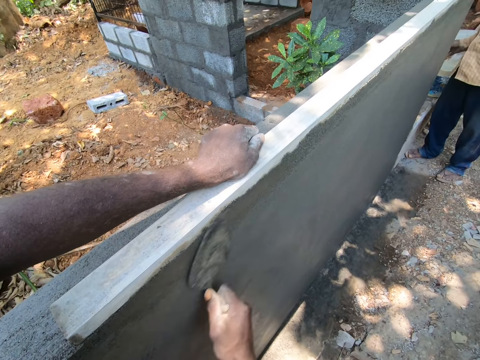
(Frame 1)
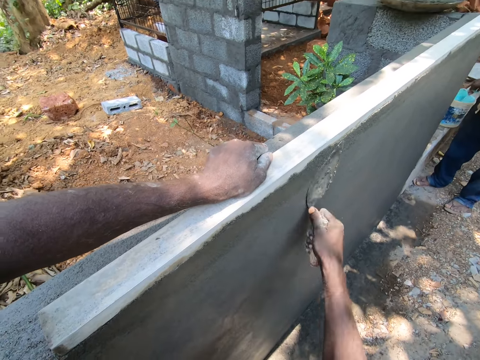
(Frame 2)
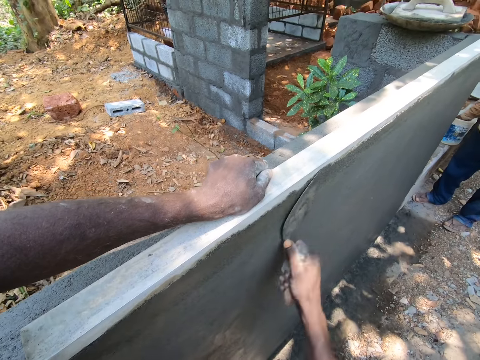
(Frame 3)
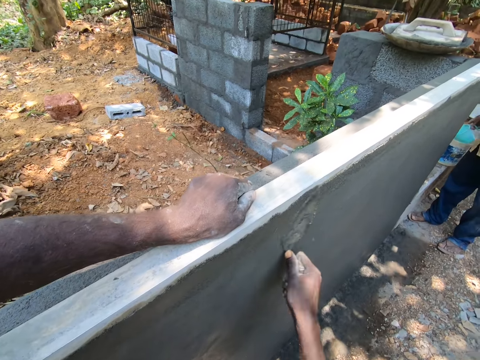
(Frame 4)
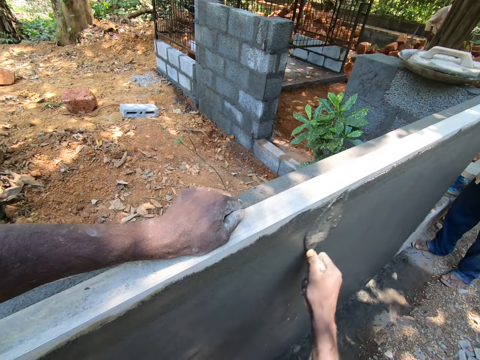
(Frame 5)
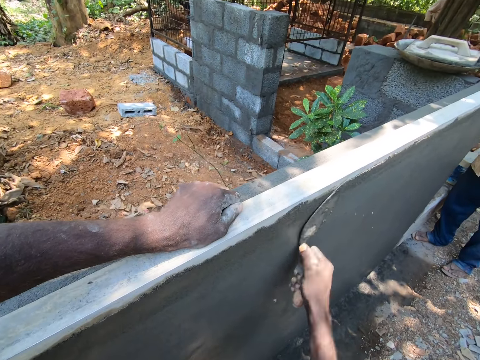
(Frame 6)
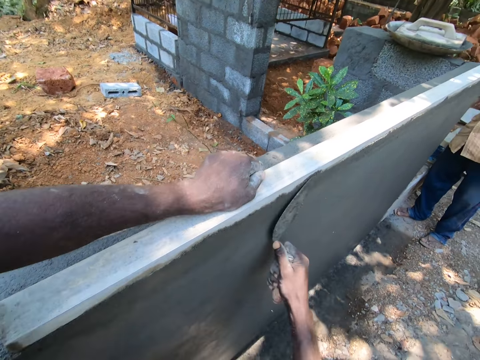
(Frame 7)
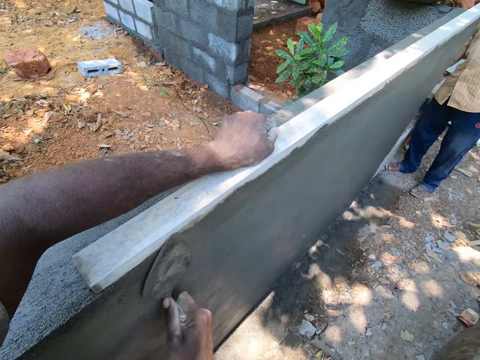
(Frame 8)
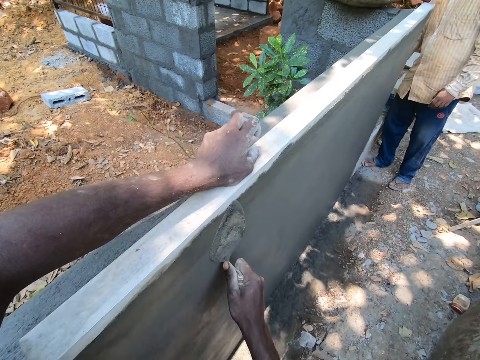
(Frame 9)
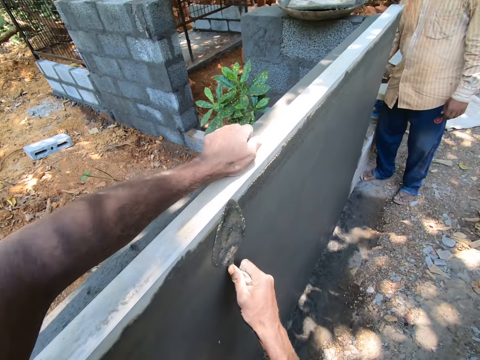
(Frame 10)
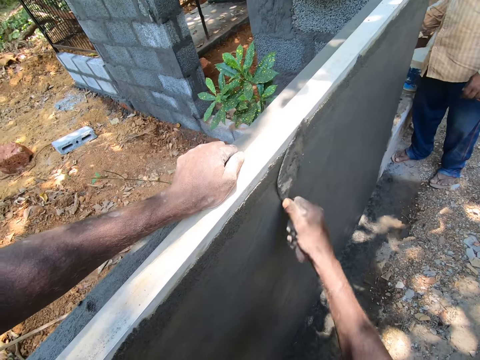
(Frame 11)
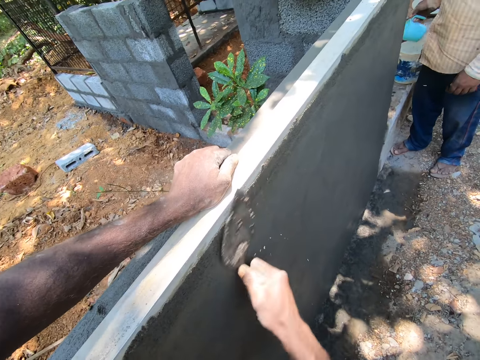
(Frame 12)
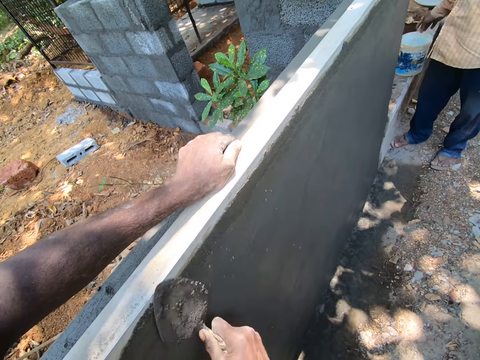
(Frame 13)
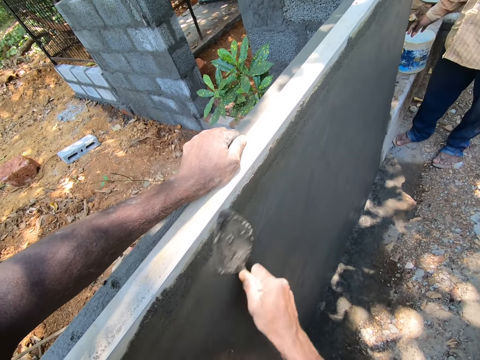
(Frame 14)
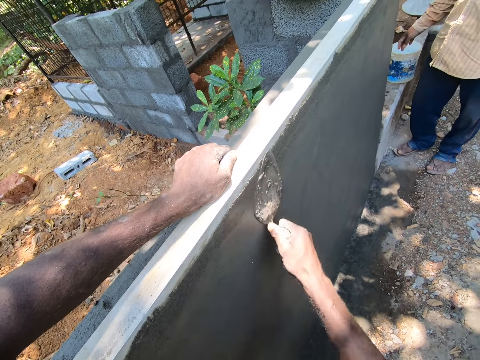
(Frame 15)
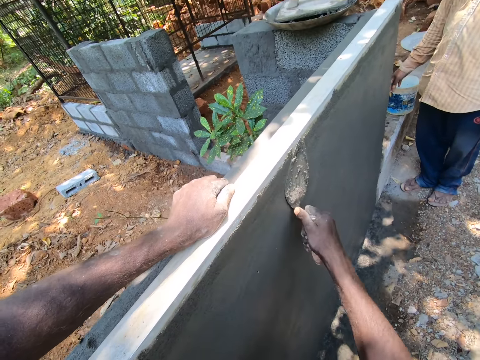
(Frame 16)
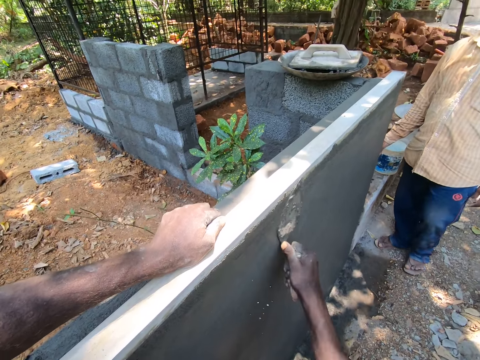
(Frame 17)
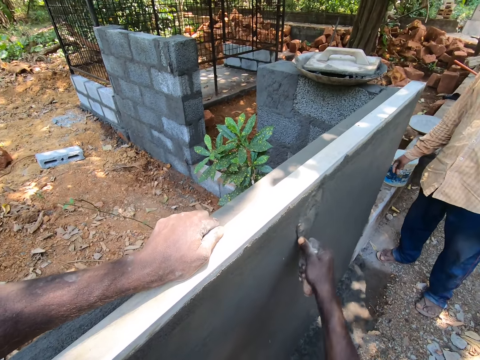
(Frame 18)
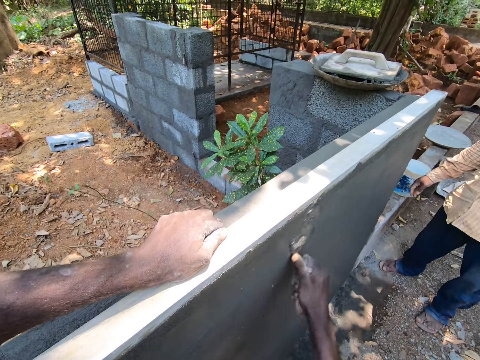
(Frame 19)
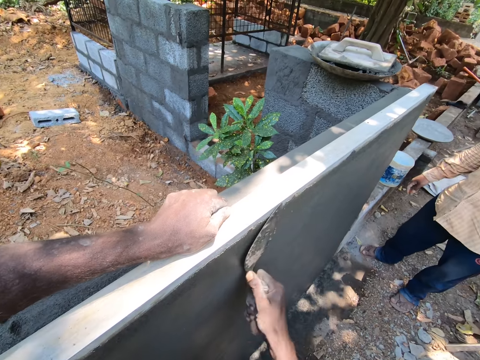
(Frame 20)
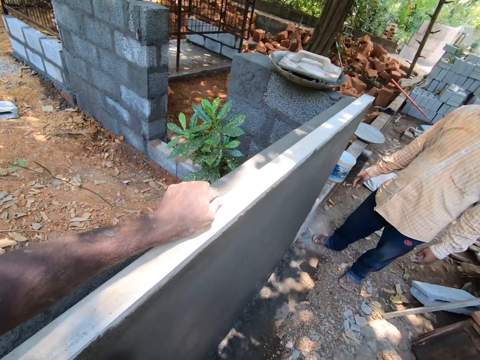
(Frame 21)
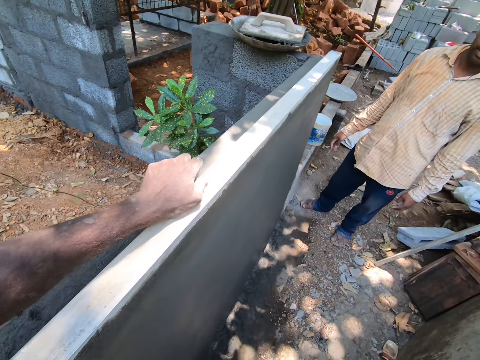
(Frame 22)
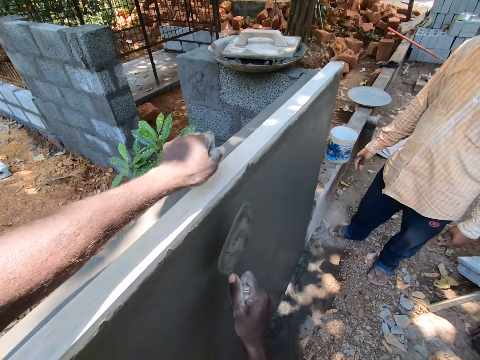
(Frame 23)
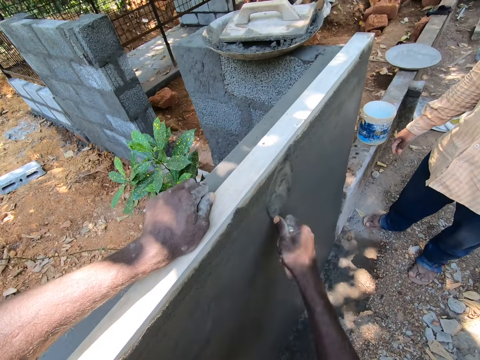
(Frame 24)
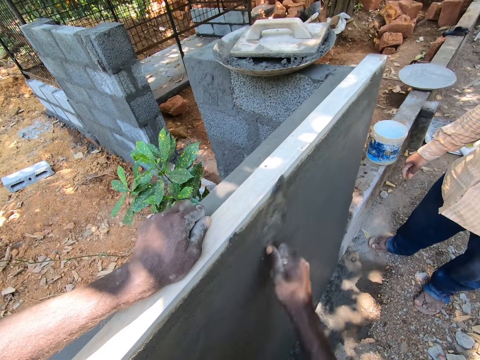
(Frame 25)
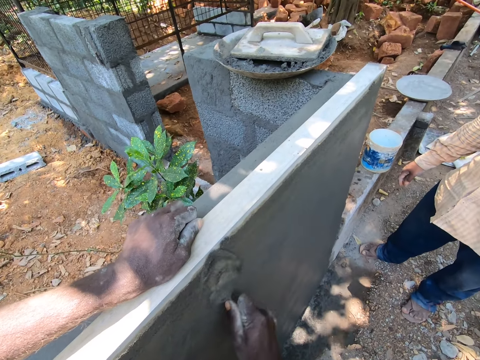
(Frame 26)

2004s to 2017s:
A man fetches water with a jug. The camera wearer smoothens the wall with a gauging trowel.

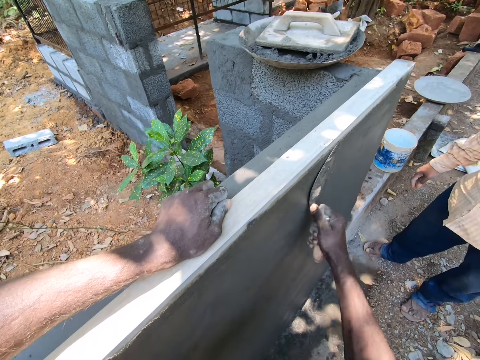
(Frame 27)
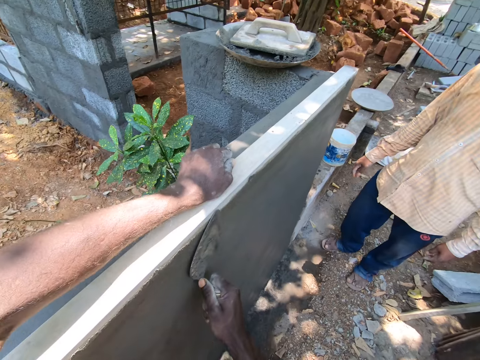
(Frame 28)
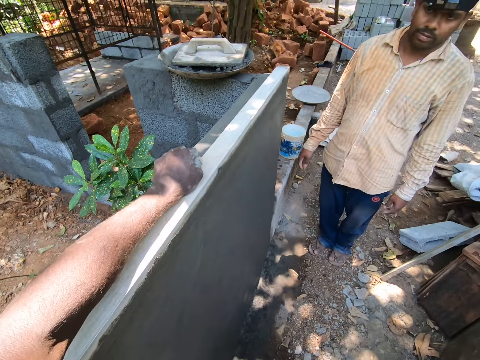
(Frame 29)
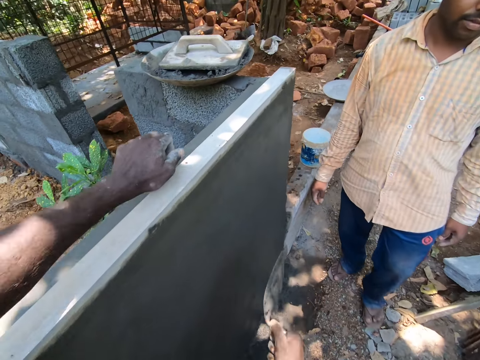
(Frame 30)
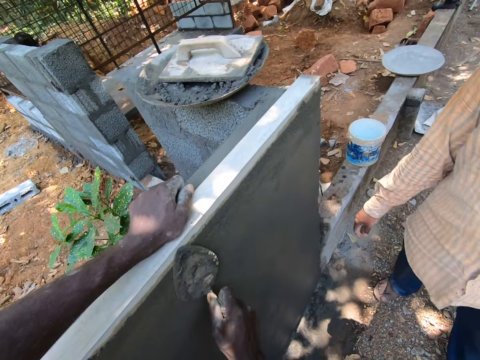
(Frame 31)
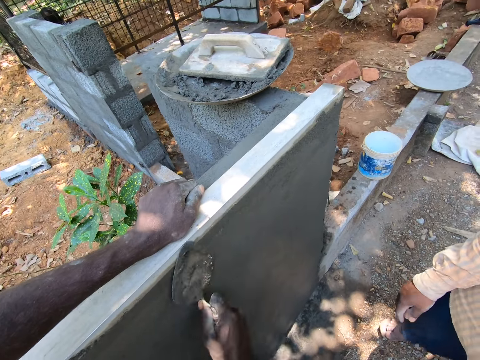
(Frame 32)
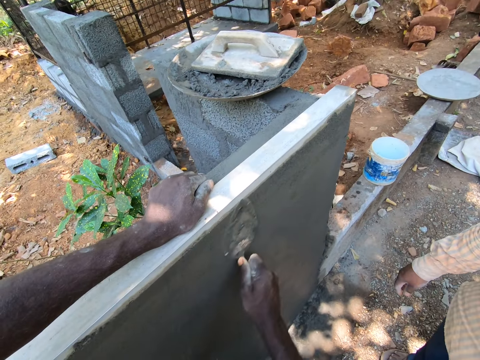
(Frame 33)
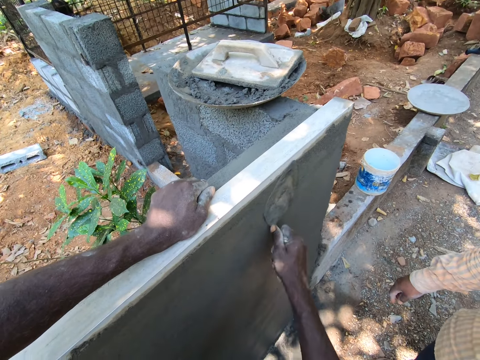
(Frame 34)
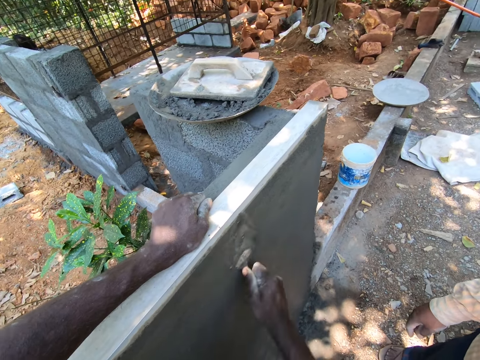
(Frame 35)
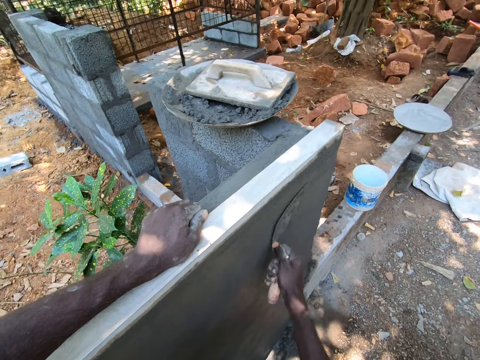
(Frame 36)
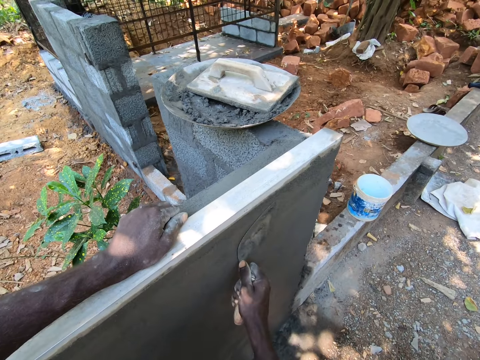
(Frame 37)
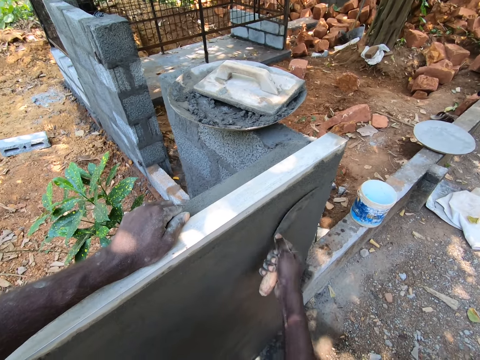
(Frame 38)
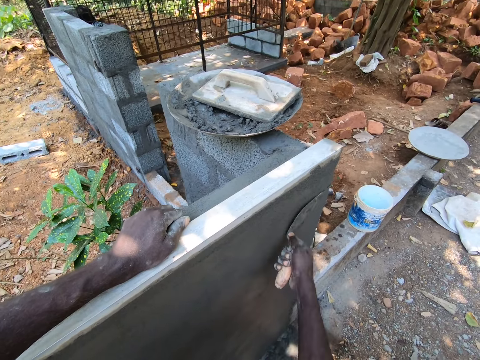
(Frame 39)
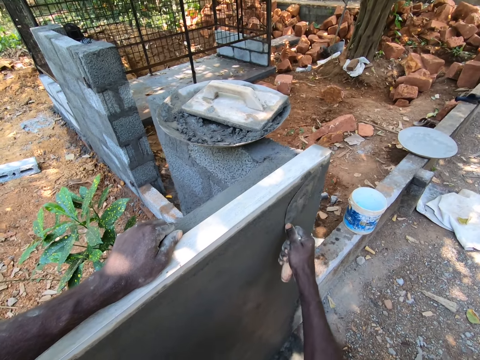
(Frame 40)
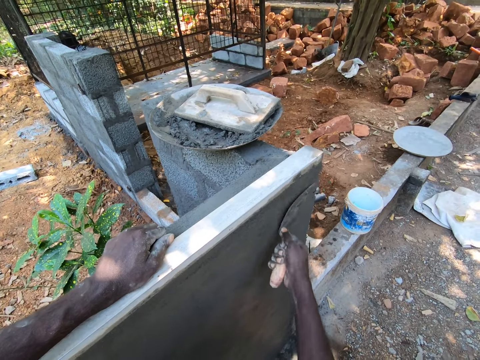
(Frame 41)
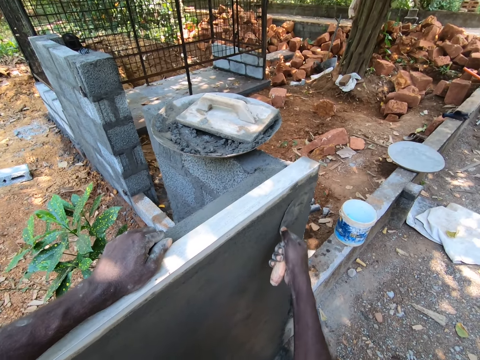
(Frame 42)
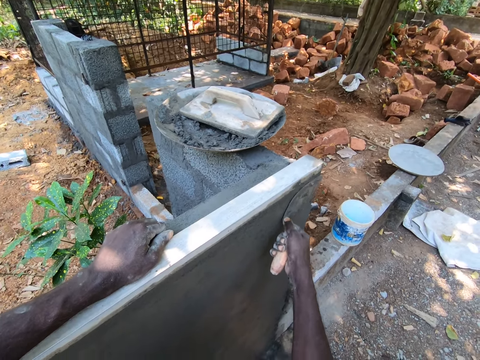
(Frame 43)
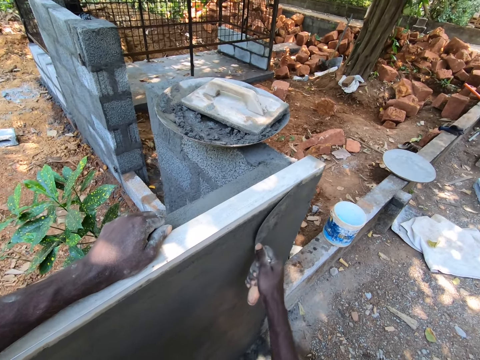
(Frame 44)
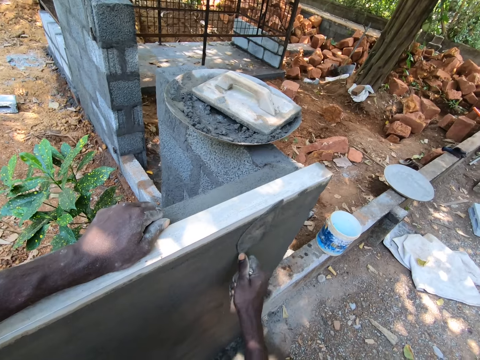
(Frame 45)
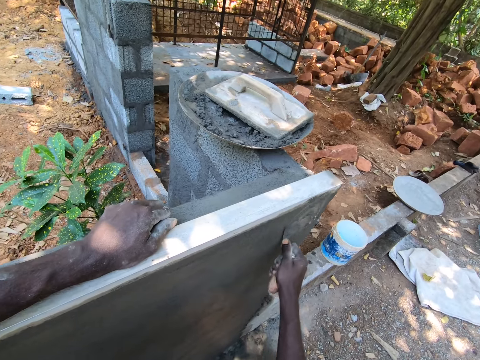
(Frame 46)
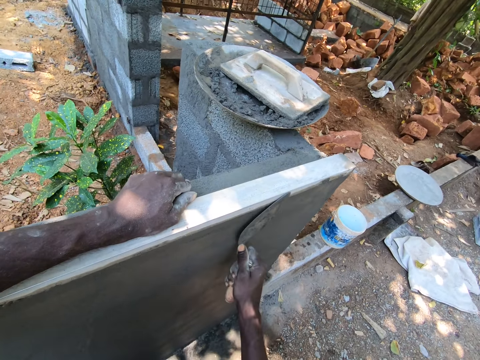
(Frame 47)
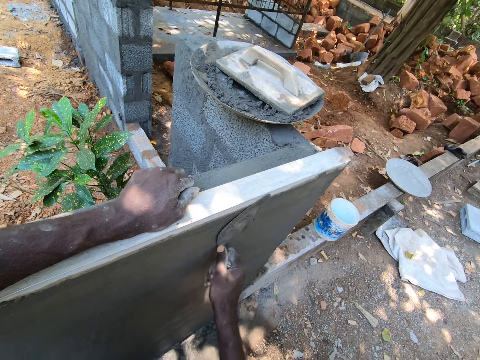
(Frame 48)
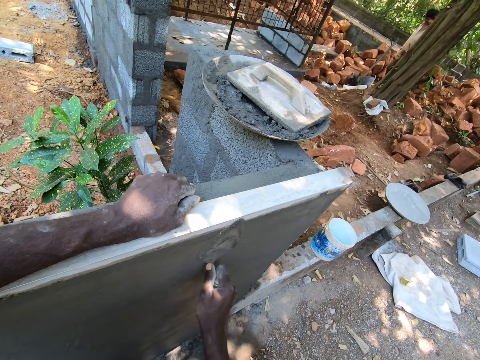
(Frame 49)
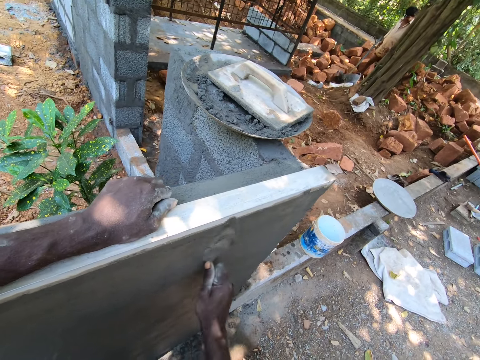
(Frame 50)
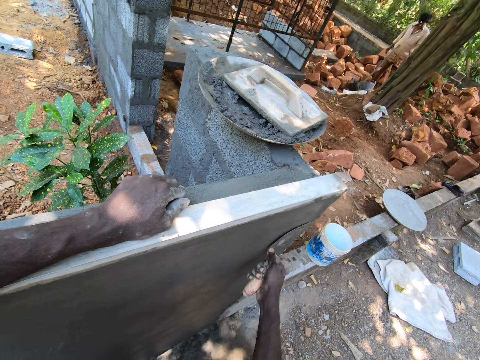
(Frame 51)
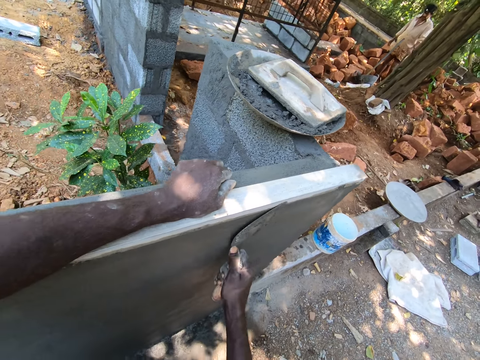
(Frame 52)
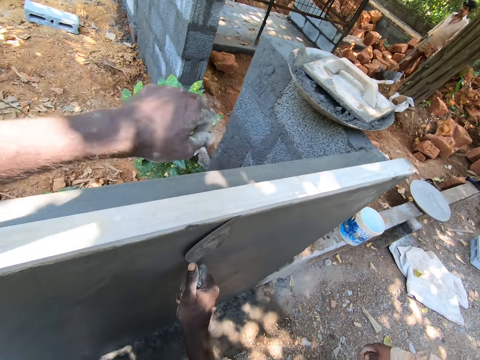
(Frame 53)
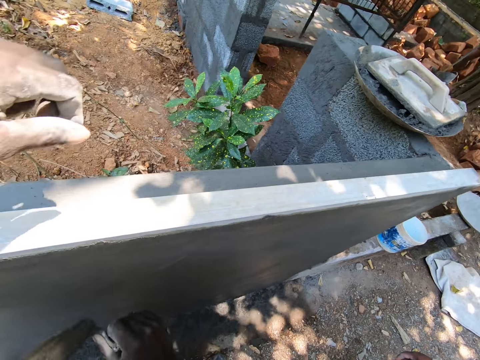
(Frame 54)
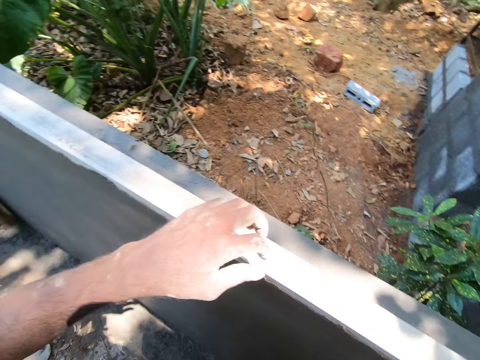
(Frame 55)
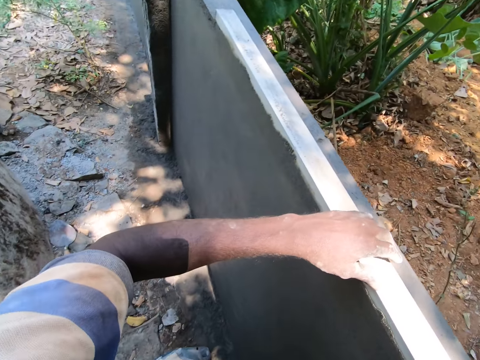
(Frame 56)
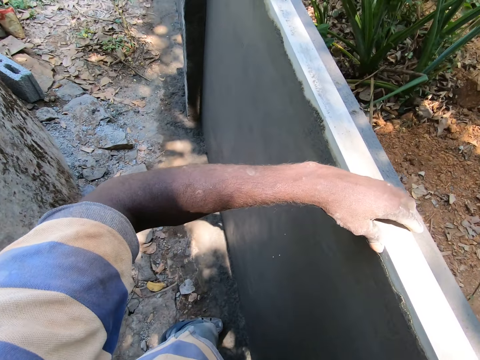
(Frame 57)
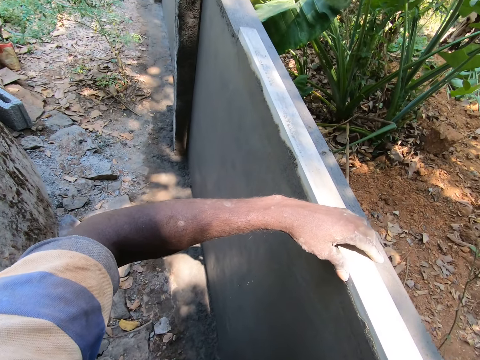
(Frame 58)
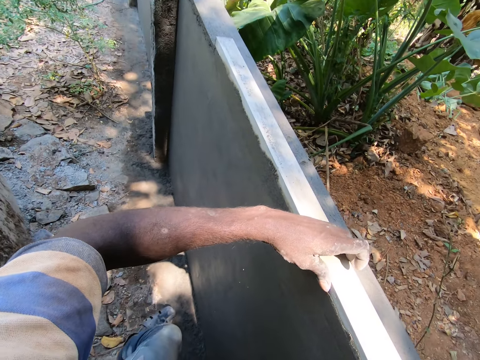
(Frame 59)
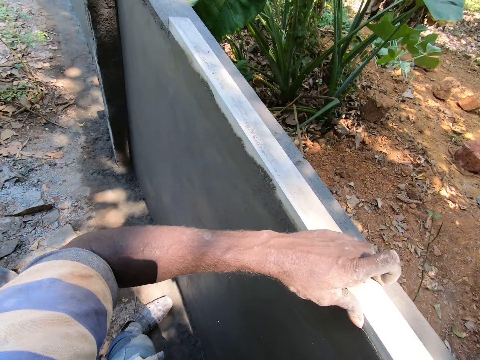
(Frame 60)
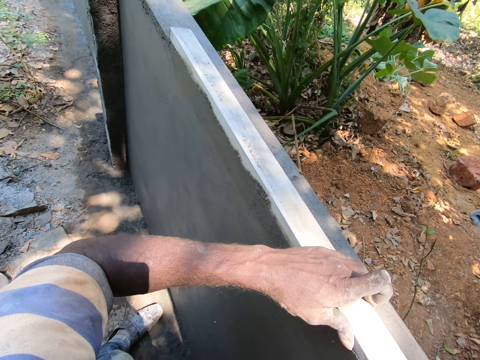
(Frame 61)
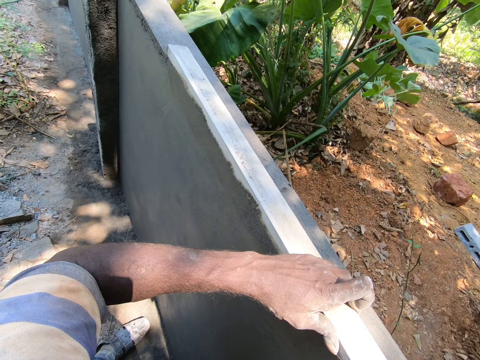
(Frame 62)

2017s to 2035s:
A man walks around the wall. The camera wearer smoothens the wall with a gauging trowel. They look around.
